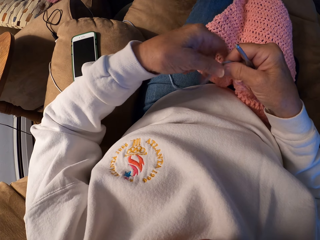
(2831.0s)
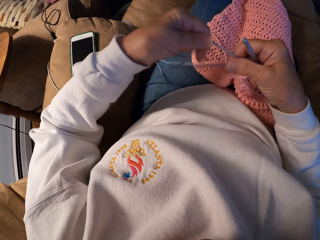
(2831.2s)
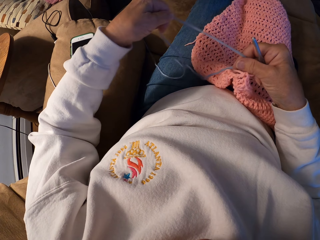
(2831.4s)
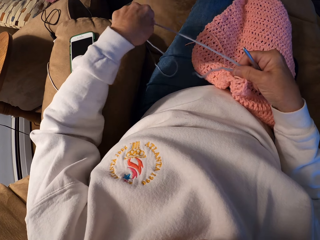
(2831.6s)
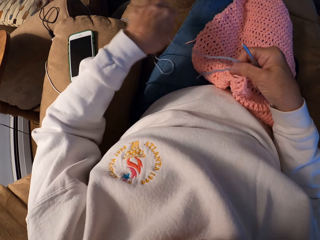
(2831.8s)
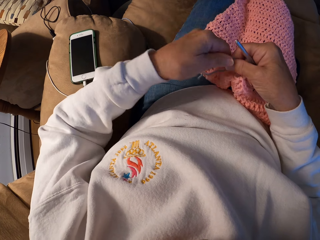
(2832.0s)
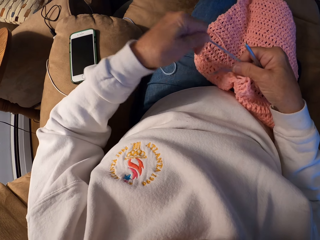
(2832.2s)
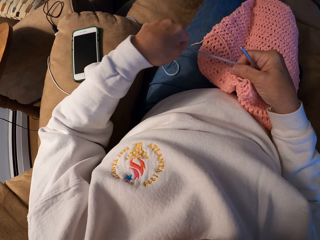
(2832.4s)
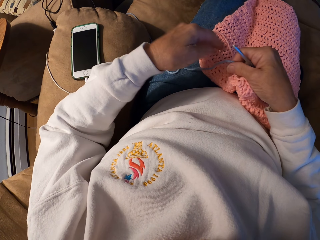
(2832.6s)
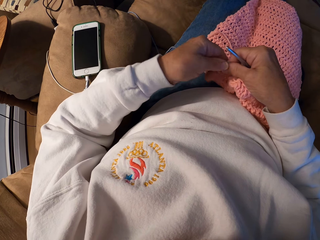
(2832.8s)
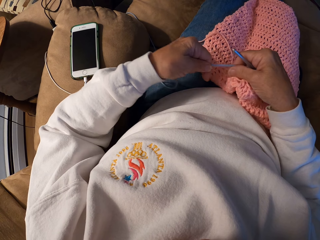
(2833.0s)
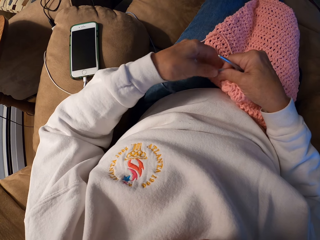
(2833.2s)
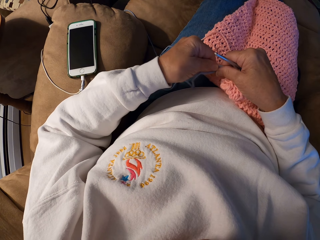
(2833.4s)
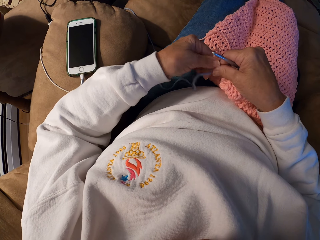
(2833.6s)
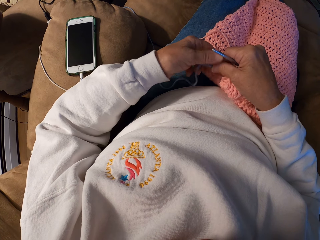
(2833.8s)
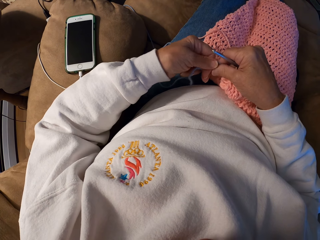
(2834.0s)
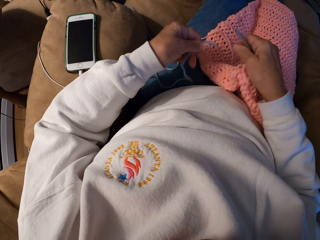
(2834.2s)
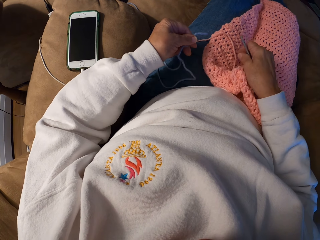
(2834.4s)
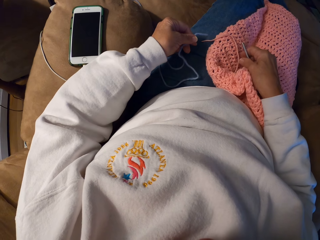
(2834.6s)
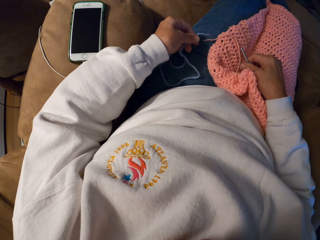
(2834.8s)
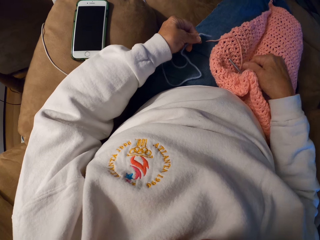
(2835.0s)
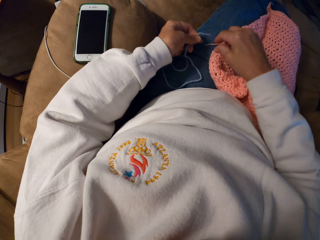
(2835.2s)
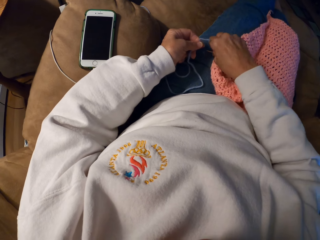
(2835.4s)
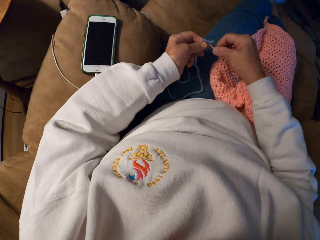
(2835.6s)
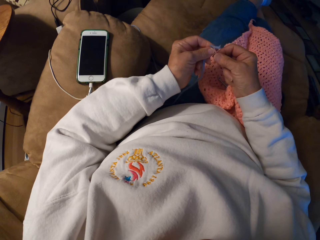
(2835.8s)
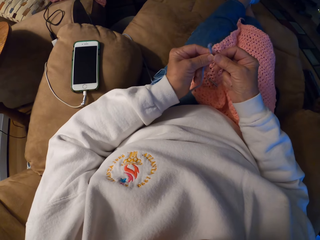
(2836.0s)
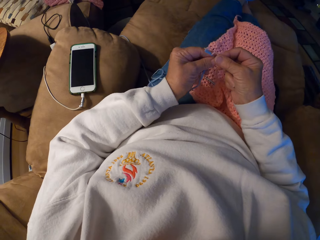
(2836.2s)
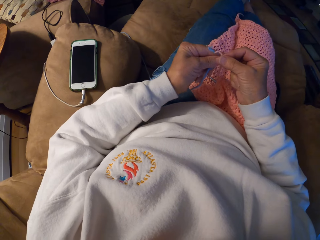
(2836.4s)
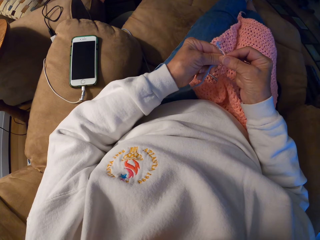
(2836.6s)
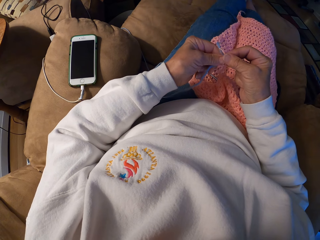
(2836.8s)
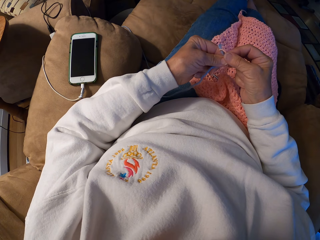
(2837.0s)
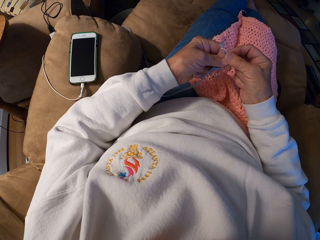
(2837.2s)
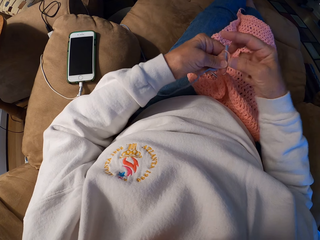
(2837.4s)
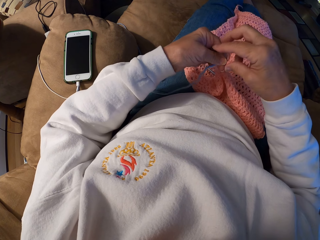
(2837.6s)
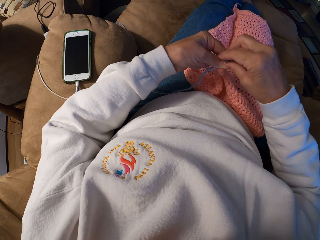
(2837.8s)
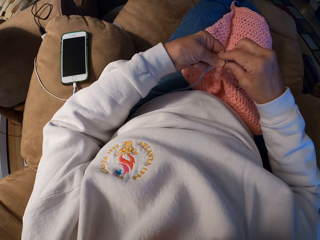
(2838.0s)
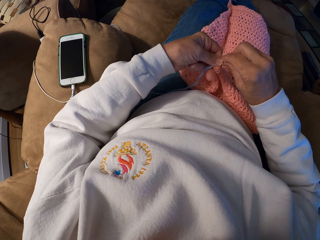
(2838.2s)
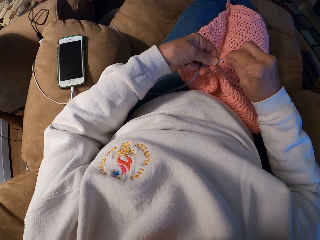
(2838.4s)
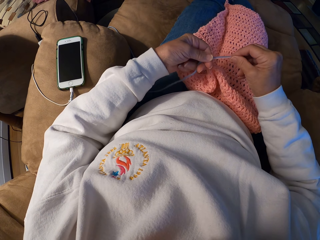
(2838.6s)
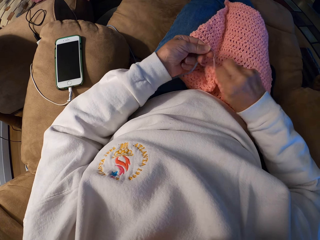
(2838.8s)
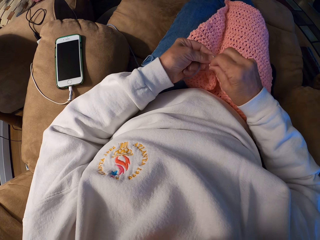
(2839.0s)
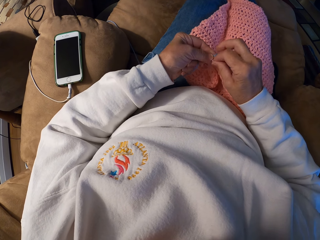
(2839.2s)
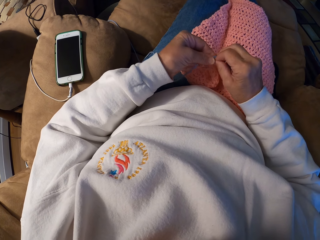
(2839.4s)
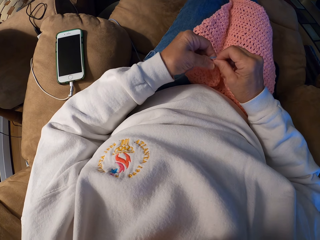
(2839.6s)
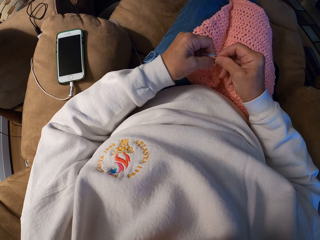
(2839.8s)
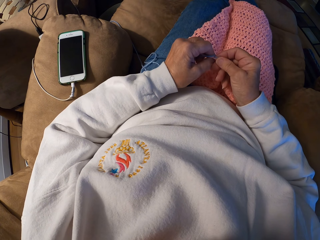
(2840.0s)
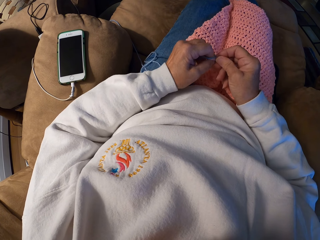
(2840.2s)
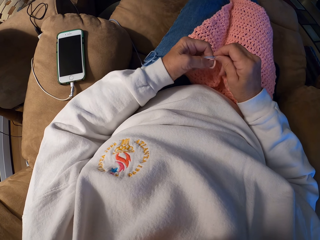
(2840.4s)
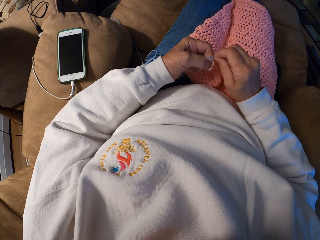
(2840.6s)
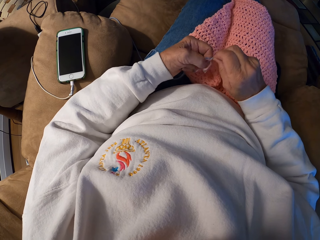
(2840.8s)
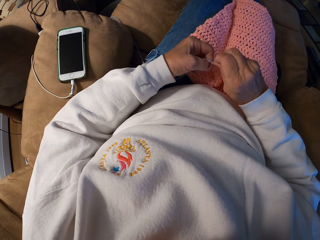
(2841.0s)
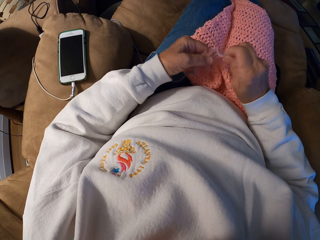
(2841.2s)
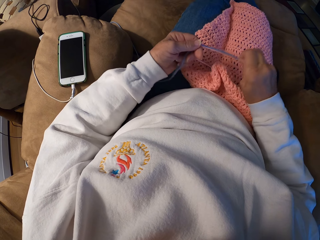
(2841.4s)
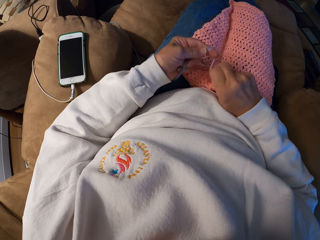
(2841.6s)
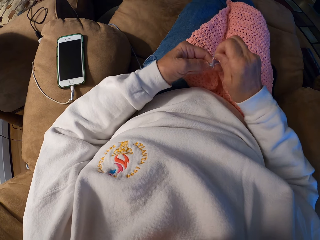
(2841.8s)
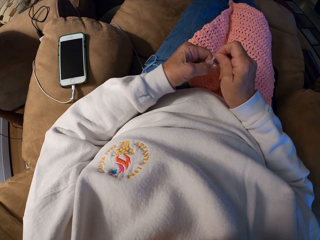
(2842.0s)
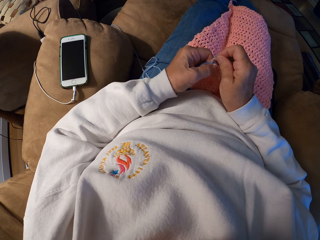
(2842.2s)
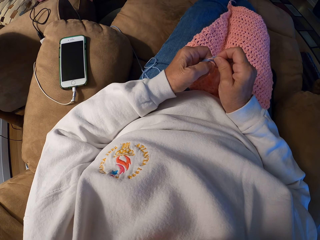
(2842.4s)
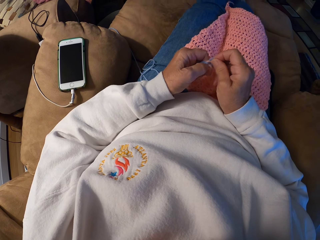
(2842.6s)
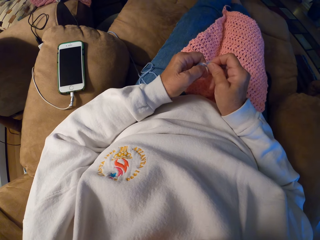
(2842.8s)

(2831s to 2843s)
The camera wearer drops the crochet hook on the wool fabric. She ties two yarn strands together with her hands.

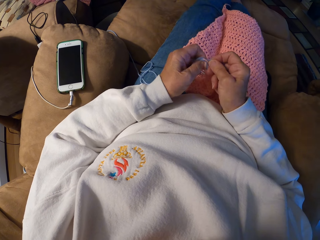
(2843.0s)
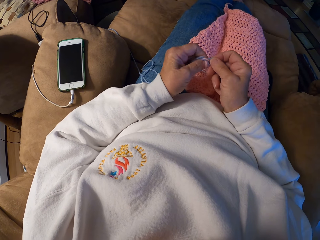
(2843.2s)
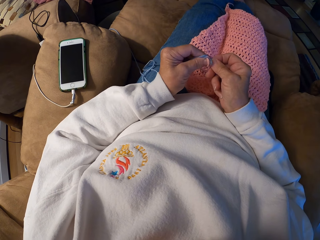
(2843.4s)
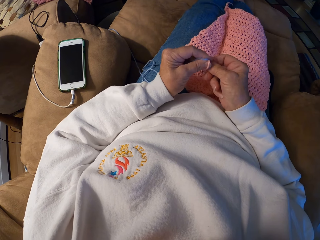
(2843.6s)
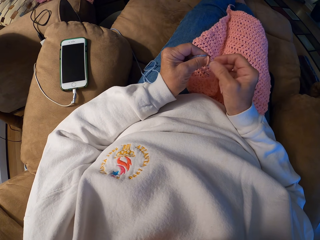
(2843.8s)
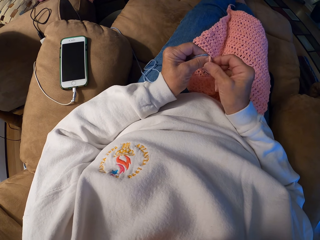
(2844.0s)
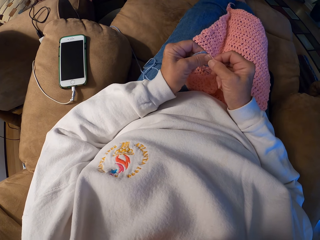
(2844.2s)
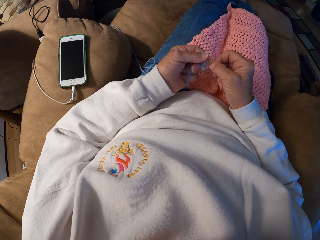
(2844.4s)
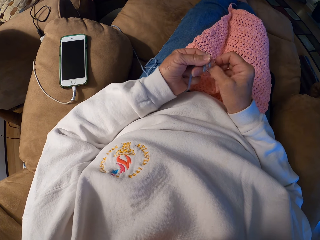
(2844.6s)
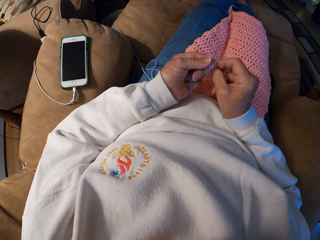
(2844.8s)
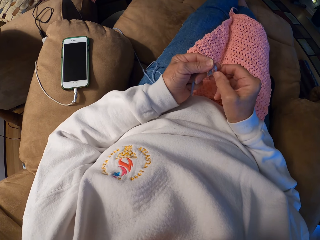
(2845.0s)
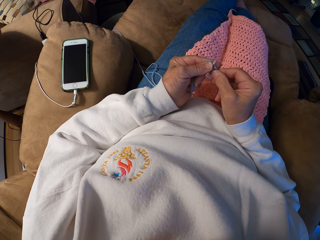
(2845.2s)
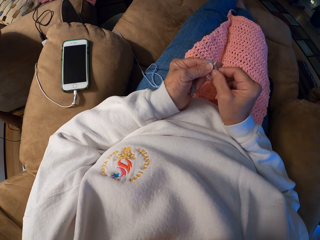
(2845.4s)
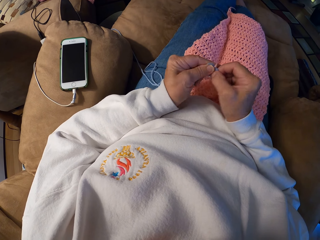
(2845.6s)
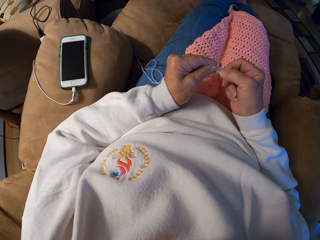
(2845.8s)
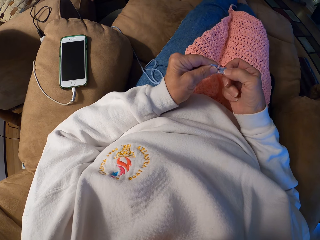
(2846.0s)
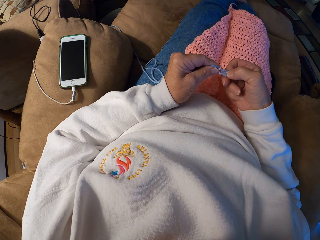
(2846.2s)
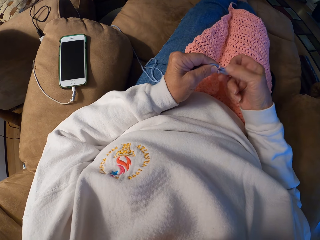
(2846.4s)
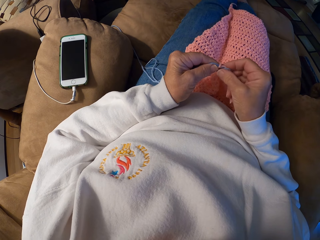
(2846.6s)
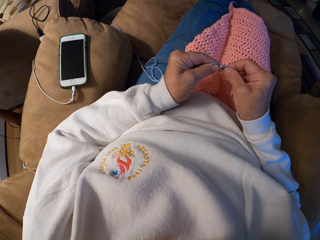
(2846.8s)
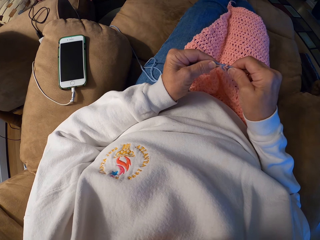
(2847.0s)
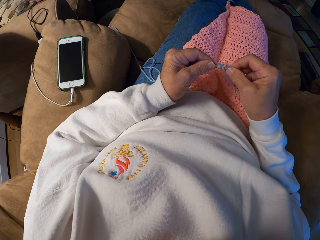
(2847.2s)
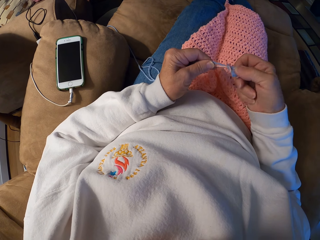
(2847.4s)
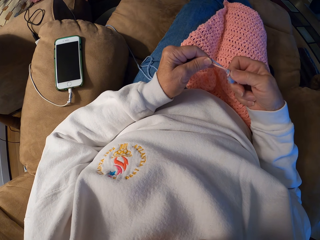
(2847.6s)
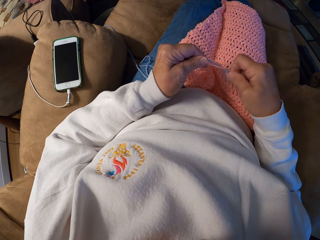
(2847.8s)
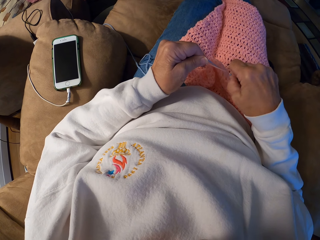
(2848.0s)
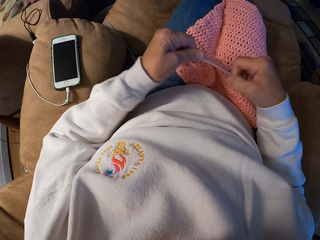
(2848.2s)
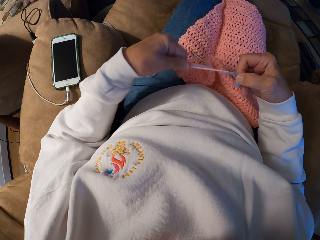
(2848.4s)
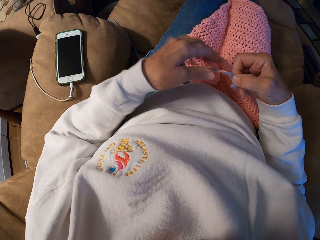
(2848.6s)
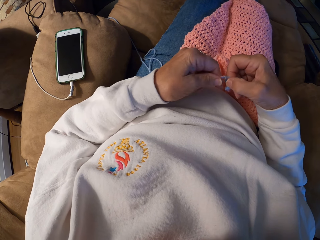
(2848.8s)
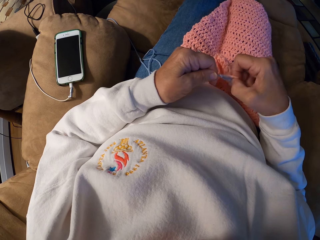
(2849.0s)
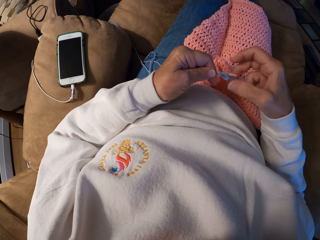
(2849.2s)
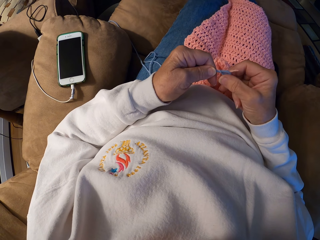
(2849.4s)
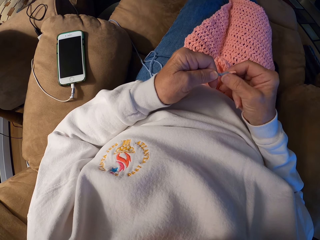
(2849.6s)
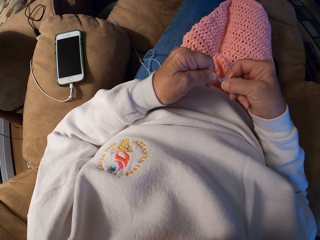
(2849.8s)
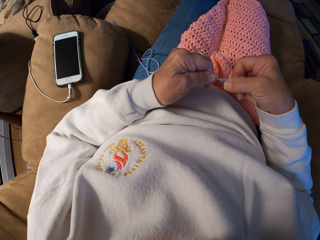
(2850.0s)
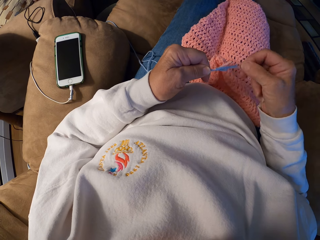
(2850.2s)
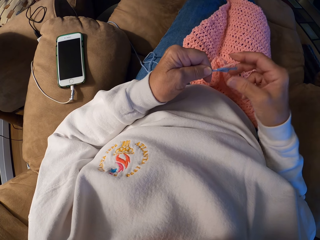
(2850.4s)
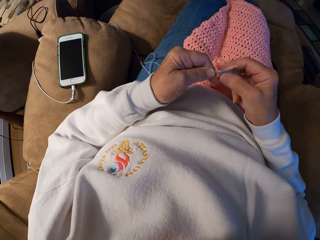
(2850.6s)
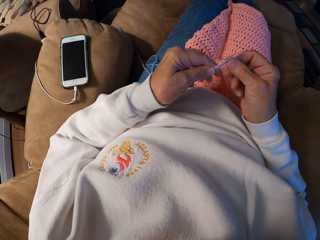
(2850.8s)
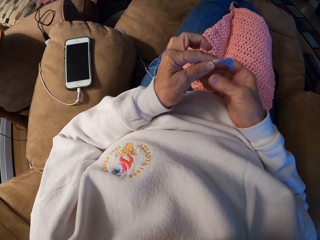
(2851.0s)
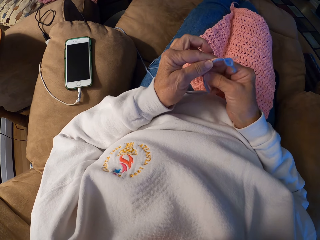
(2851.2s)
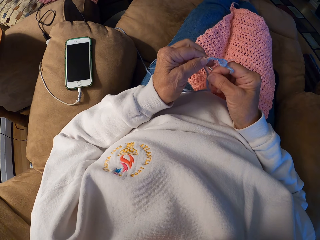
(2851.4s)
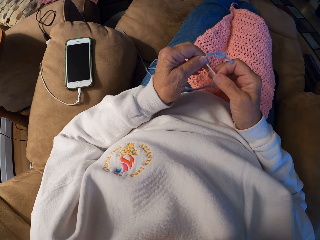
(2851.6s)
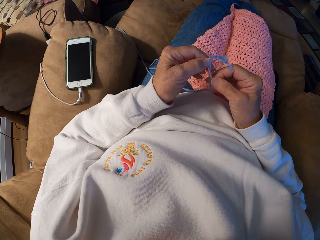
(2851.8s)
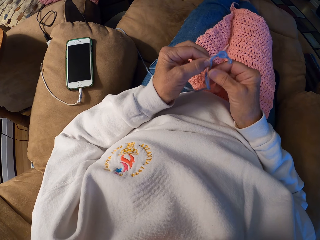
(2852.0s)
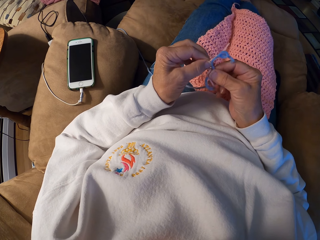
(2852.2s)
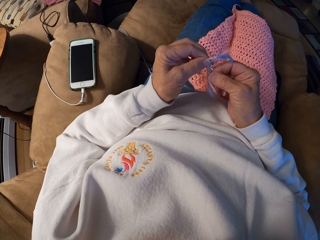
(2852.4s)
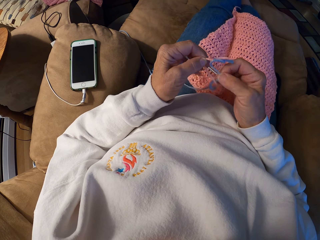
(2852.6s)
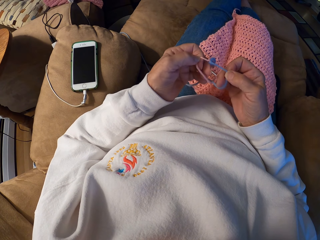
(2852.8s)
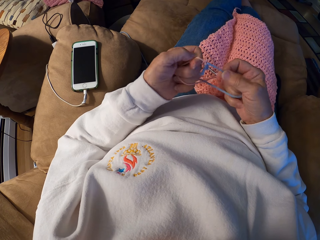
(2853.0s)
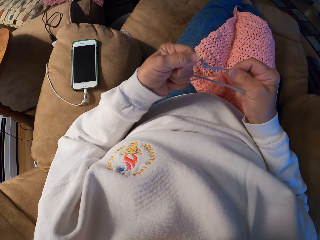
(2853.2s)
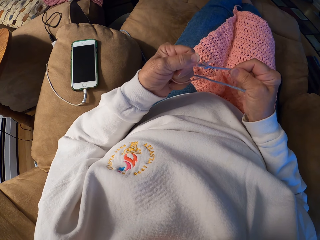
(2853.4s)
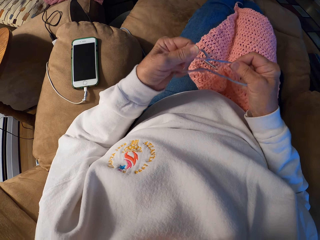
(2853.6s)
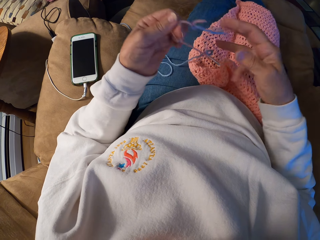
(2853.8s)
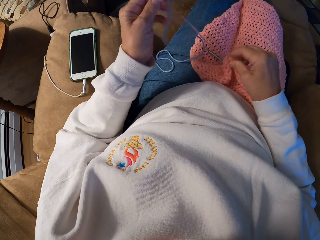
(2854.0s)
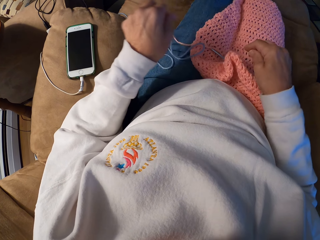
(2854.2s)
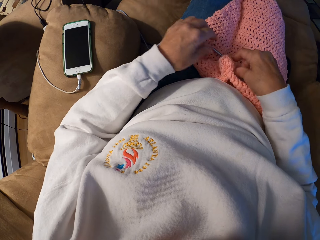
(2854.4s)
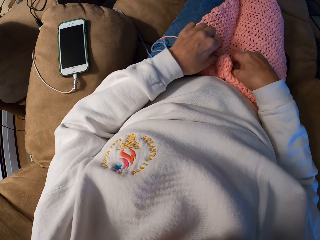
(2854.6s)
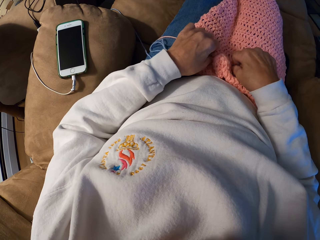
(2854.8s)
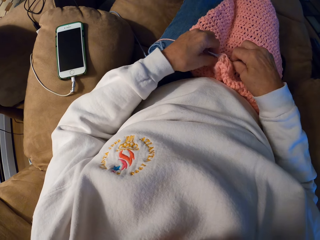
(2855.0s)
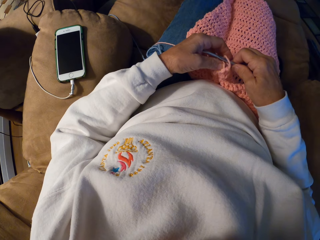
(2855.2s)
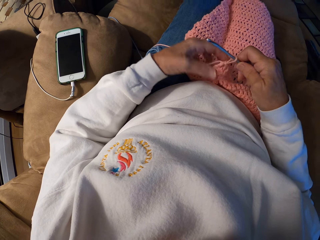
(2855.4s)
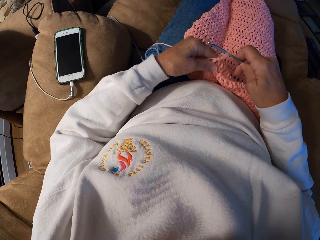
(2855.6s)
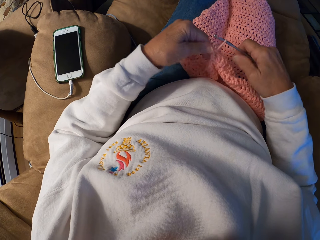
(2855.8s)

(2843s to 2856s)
The camera wearer picks up the crochet hook with her right hand. She sets the yarn strand on the crochet hook.
